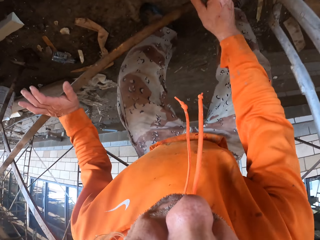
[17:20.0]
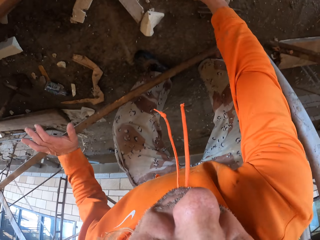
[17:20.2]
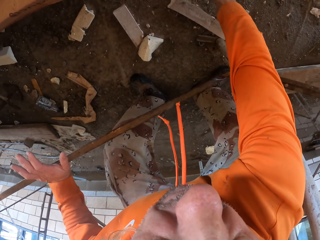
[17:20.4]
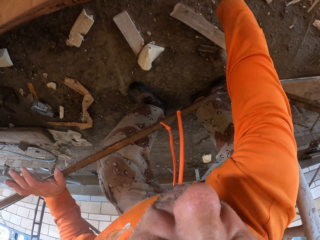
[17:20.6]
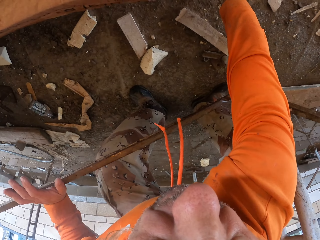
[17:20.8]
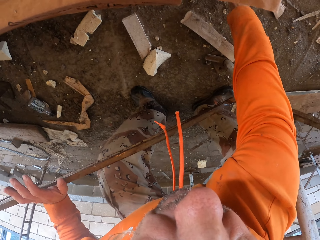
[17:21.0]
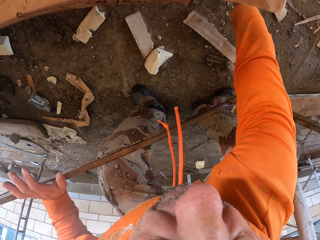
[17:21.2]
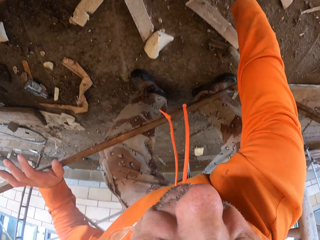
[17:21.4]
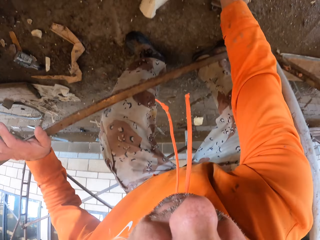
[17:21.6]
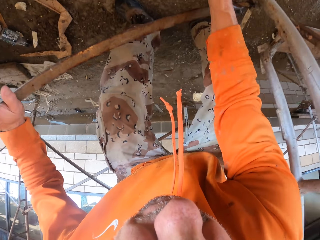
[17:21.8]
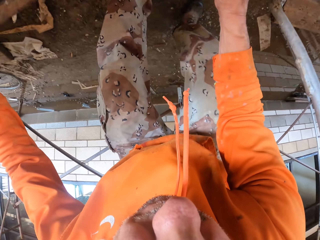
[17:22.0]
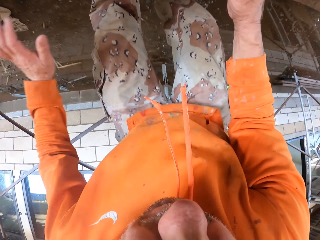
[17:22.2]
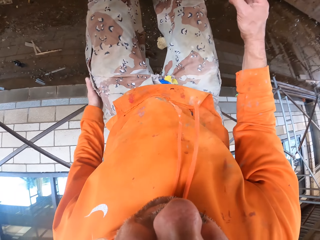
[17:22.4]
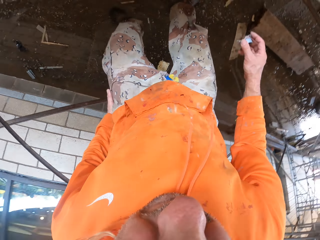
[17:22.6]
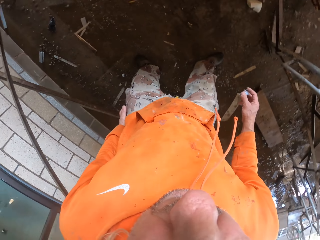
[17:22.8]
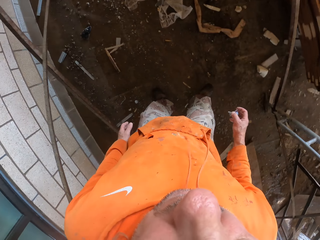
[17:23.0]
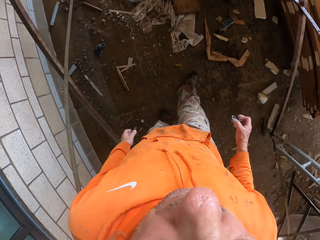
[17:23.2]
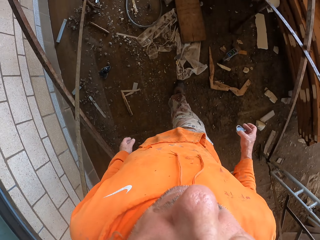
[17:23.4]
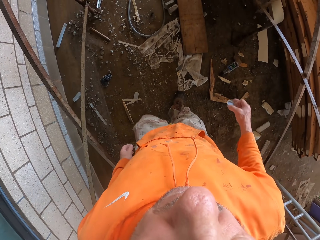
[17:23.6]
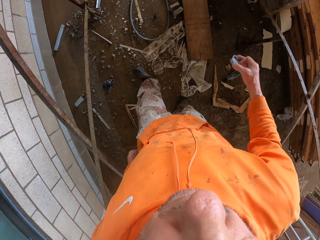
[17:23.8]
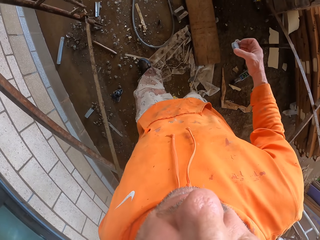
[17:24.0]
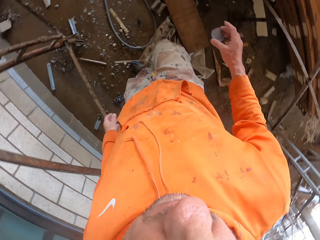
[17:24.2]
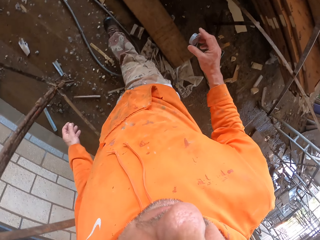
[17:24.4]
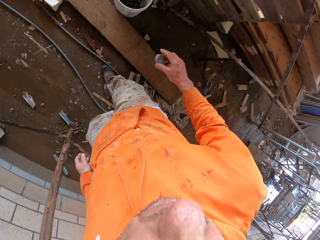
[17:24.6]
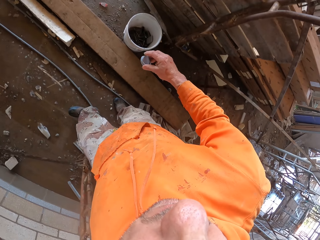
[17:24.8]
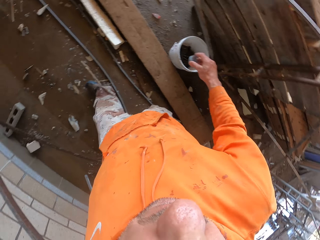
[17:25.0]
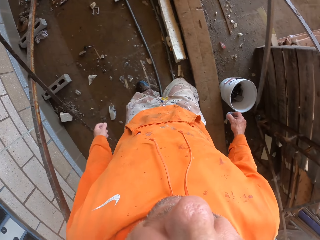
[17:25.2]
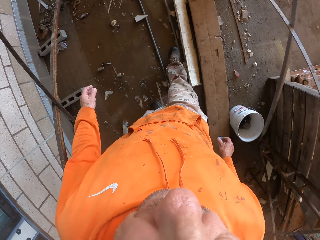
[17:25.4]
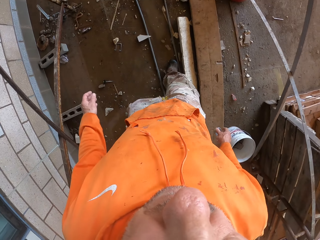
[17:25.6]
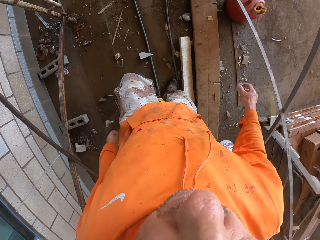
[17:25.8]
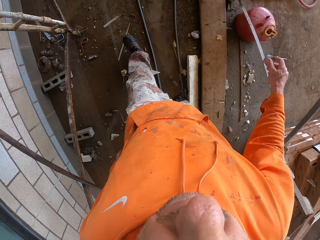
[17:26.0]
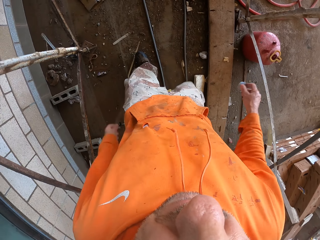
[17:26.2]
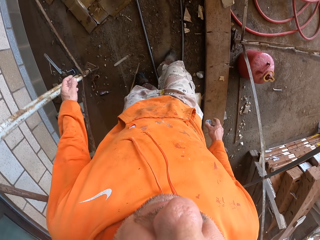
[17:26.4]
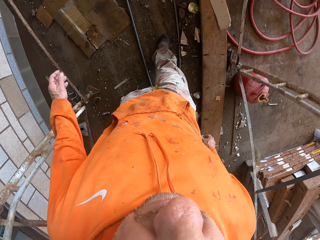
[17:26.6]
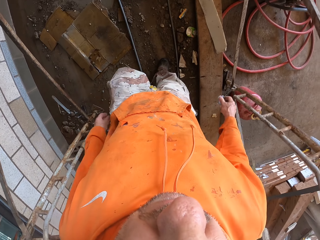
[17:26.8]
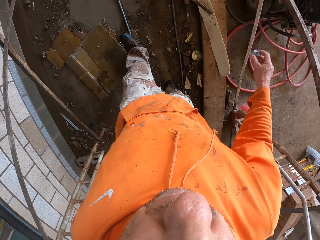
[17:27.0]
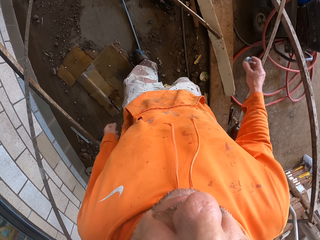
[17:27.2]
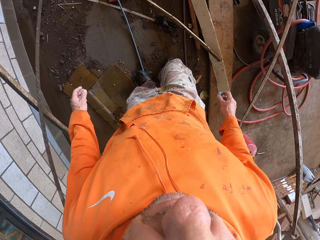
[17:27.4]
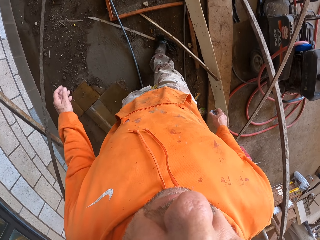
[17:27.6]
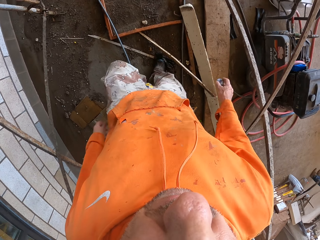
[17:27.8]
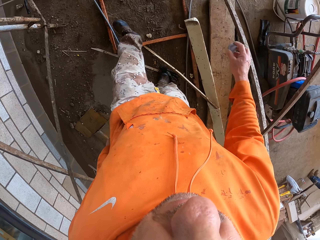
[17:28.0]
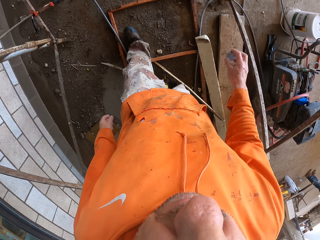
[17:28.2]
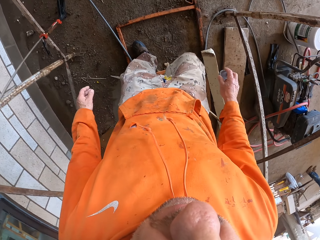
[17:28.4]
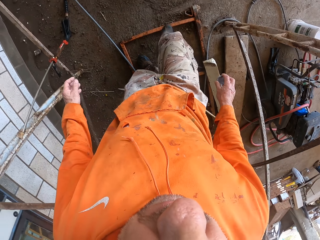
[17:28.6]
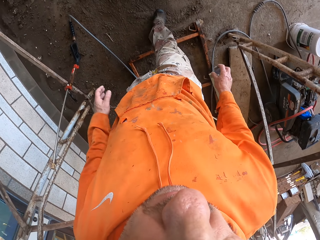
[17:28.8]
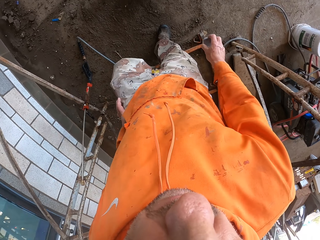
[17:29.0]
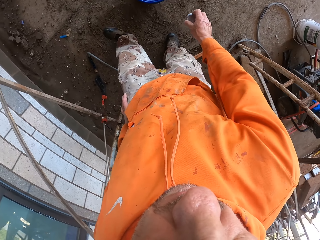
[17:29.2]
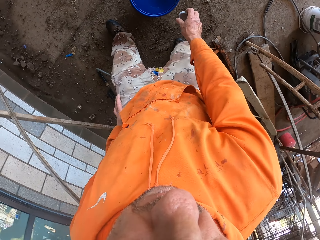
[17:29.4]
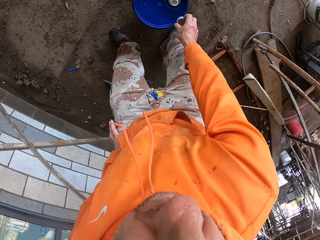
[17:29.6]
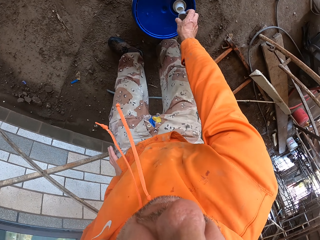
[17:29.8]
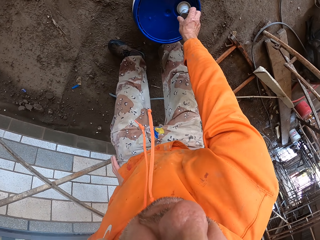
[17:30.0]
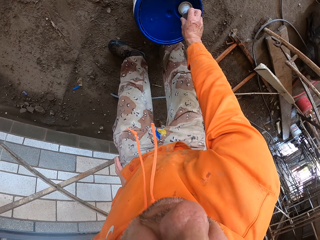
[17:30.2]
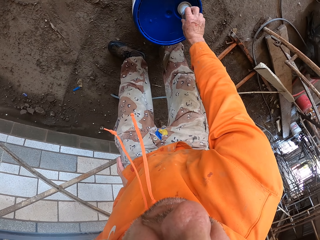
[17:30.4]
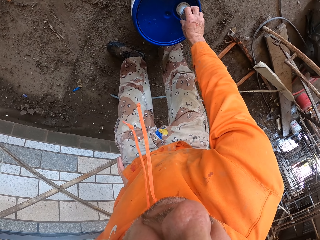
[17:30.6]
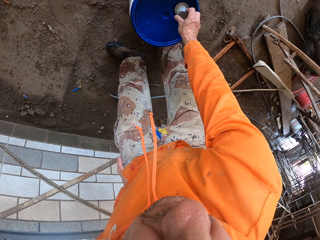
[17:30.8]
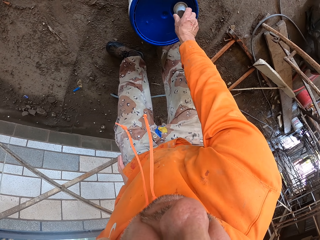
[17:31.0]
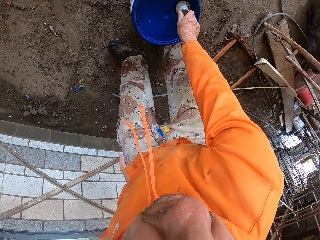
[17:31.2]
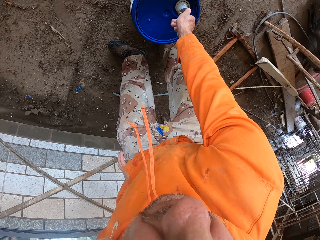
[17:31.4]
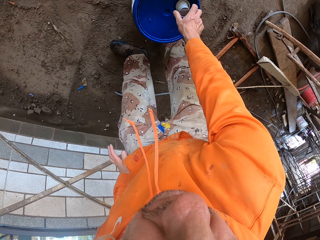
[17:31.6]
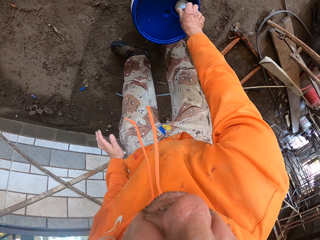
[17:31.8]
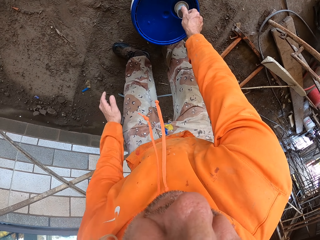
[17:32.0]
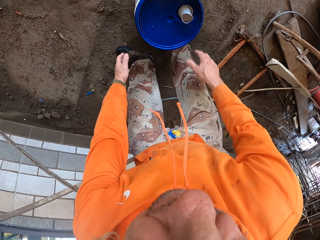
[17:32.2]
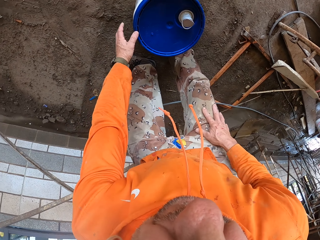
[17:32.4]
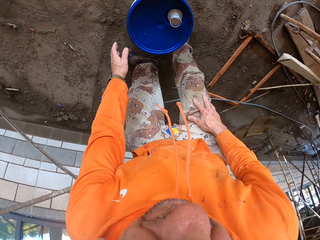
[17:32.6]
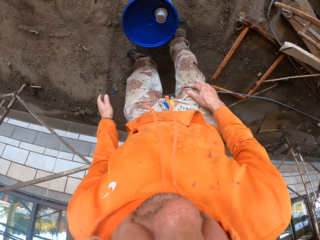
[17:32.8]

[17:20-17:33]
The camera wearer picks up a bucket cover, walks, moves around and closes the bucket.

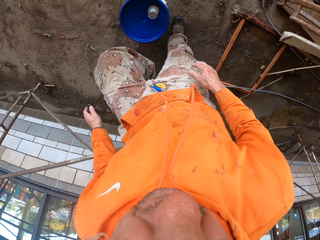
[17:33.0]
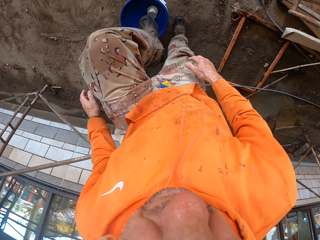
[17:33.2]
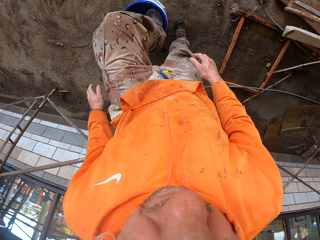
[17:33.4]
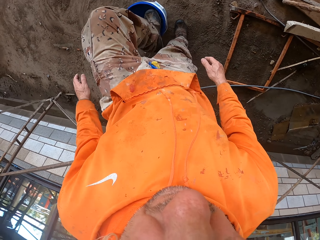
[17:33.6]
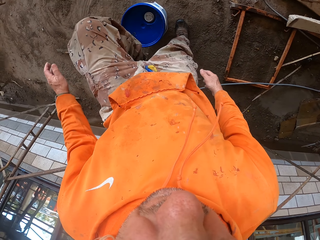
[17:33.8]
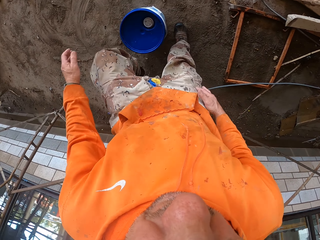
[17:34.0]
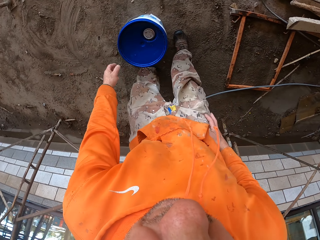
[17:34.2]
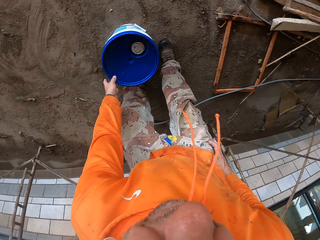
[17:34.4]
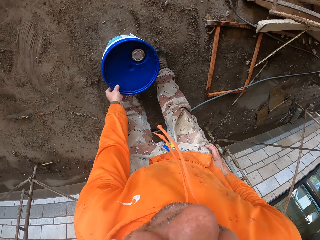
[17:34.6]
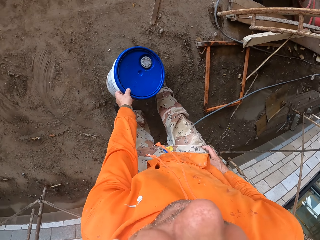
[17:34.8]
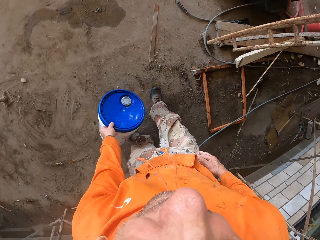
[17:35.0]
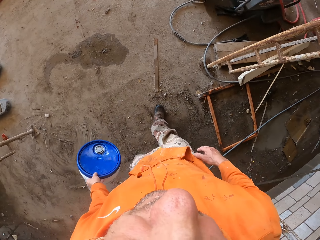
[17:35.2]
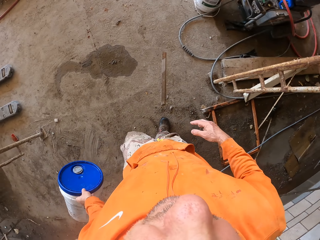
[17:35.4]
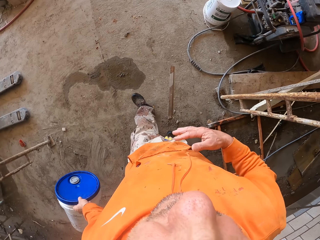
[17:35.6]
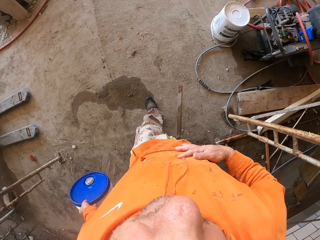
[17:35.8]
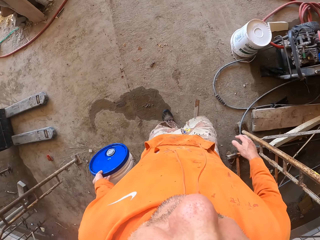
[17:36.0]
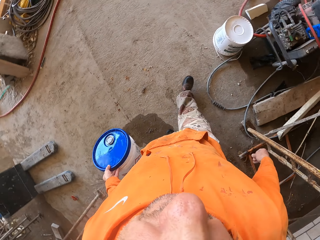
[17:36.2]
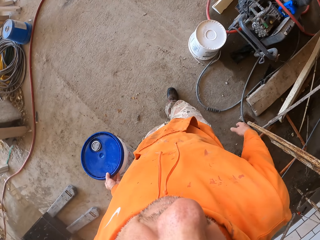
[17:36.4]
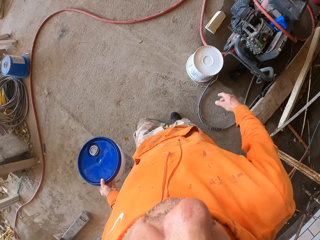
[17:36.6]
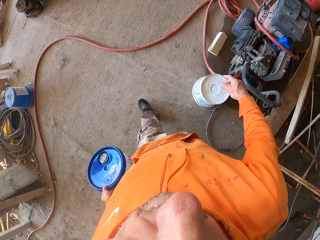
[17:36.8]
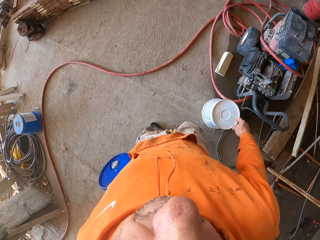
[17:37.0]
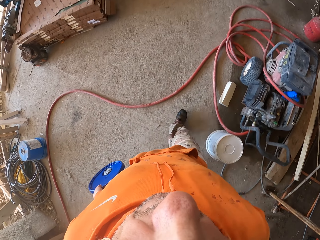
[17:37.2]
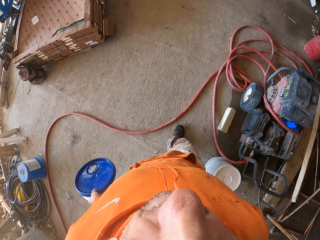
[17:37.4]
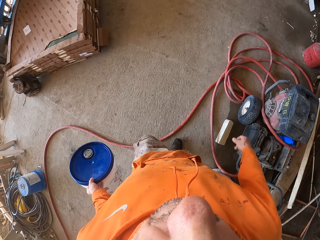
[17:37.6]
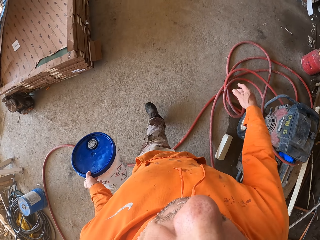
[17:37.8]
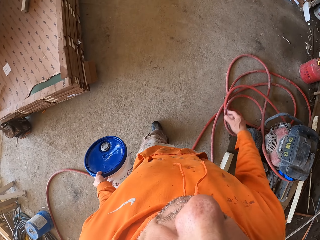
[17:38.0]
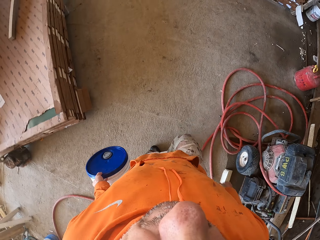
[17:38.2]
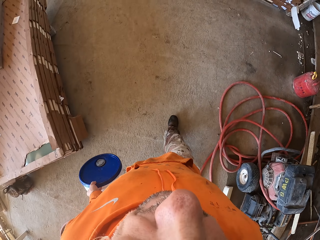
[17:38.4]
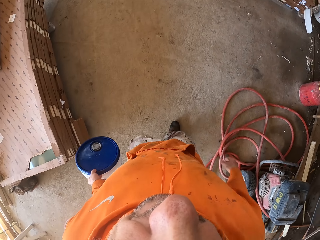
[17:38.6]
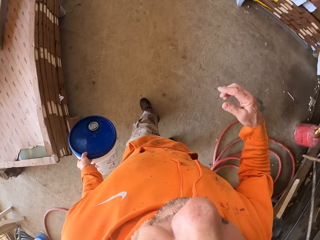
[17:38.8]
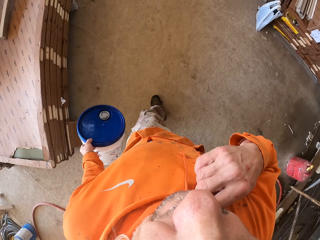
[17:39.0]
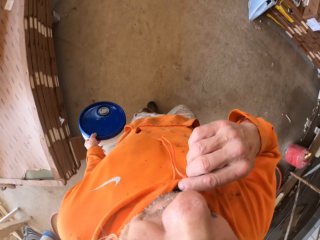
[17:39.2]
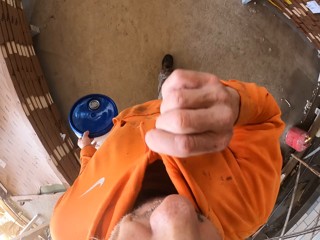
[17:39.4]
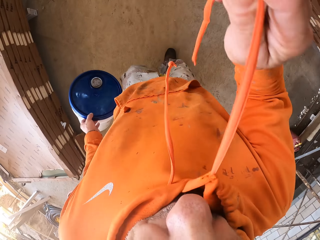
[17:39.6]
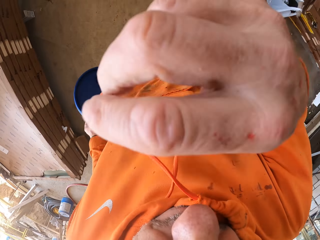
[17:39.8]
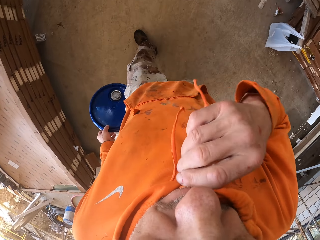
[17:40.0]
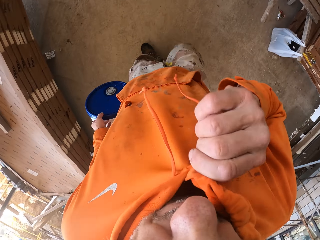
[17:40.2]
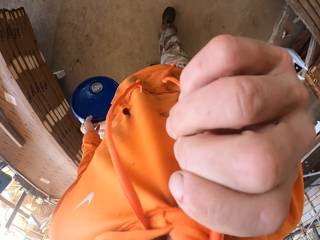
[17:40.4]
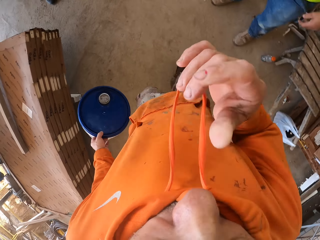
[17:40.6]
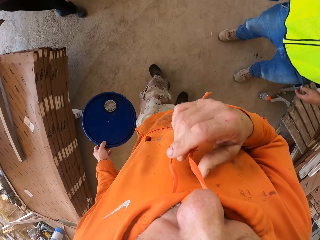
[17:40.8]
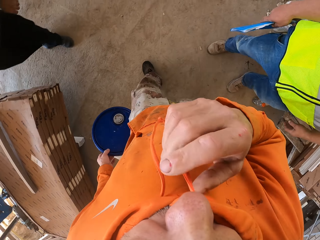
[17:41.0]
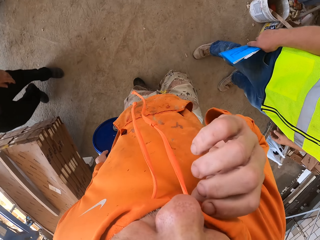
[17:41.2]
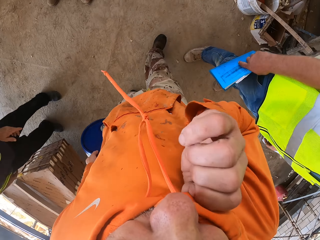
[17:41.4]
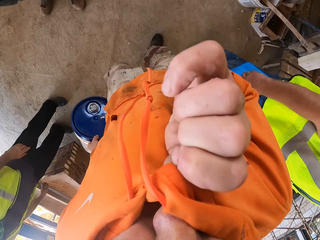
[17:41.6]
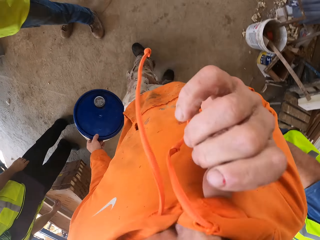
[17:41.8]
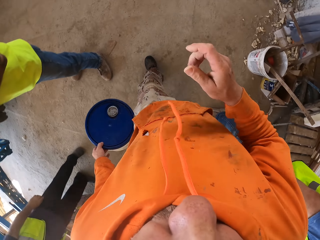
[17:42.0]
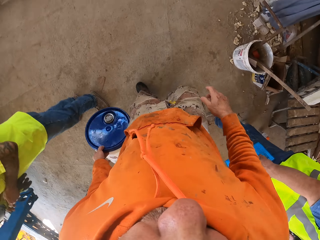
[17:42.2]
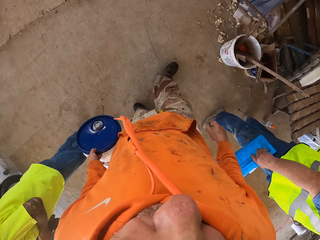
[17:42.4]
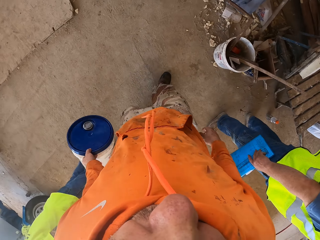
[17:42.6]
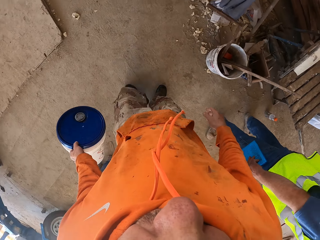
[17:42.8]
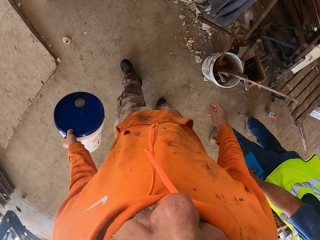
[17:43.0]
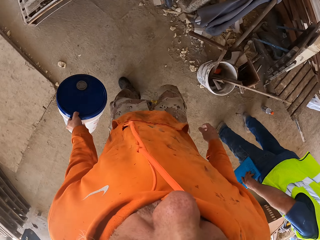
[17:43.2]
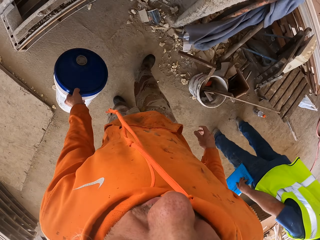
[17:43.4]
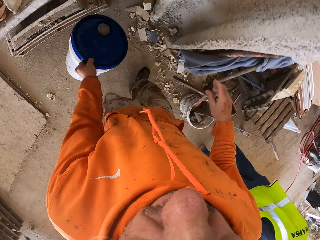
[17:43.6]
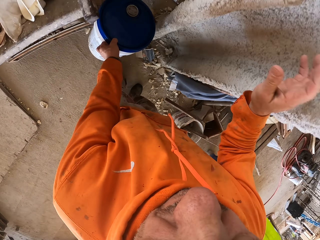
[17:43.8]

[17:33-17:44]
The camera wearer steps on the bucket and picks up the bucket. He wipes his hand on the sweater, moves around and touches his sweater.
